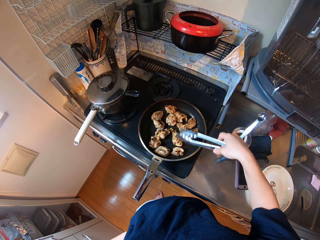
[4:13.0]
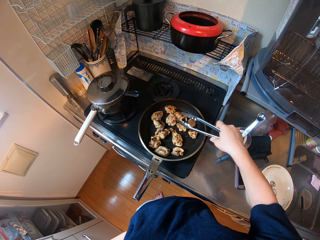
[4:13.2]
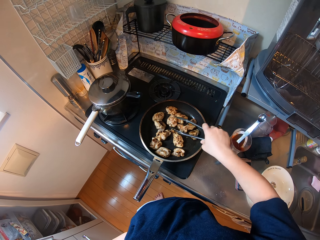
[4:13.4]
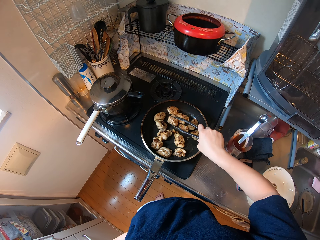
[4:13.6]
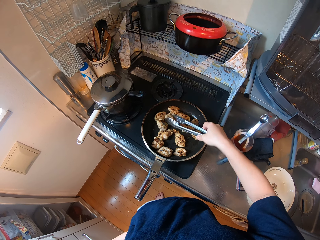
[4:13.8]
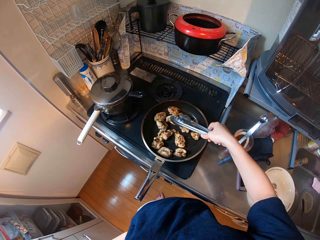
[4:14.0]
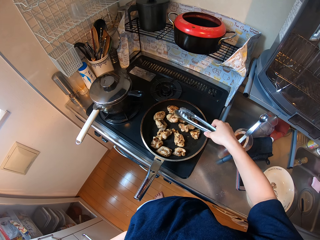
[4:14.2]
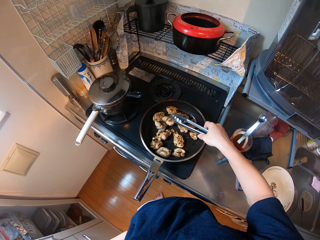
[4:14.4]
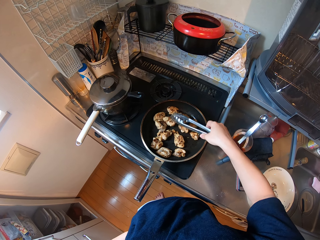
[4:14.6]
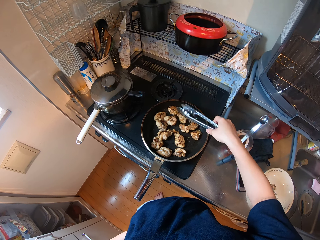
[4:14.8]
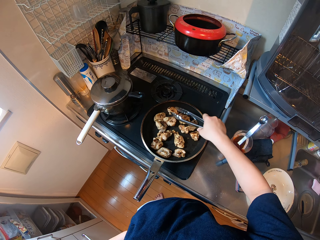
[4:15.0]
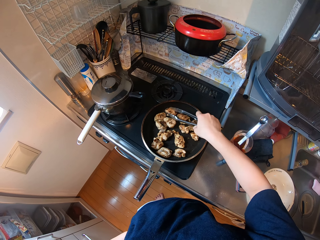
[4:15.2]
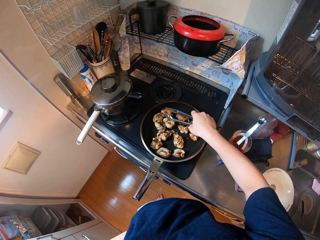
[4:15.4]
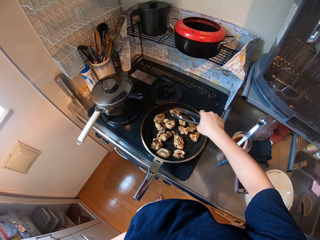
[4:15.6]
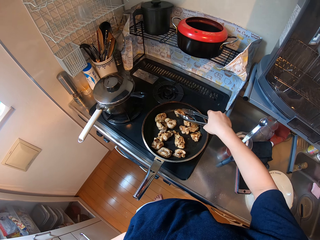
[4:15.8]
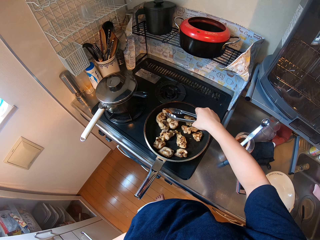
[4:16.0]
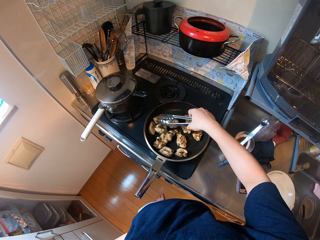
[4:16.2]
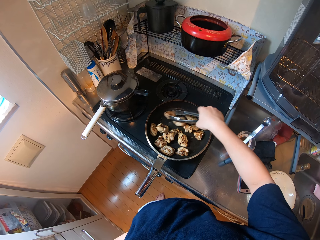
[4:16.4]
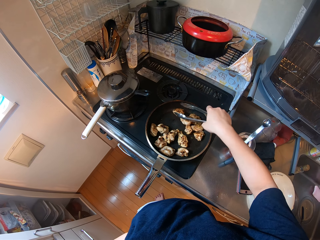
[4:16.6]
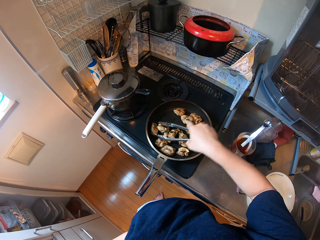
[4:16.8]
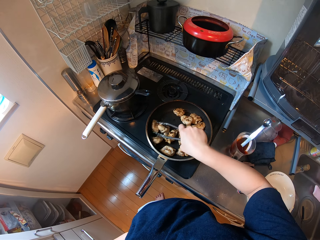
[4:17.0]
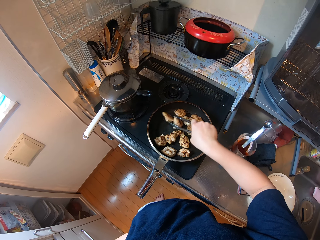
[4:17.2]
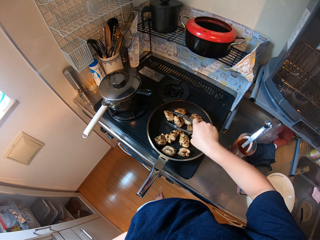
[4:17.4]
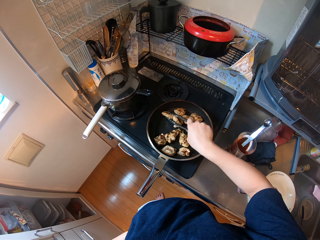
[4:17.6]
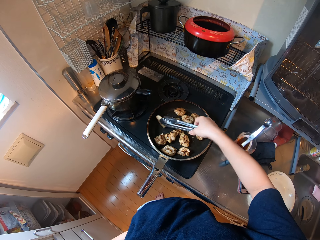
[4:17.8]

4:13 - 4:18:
The camera wearer turns the chicken.

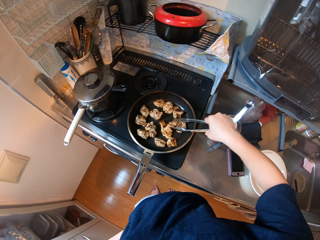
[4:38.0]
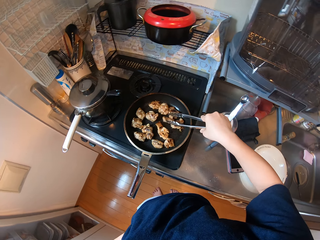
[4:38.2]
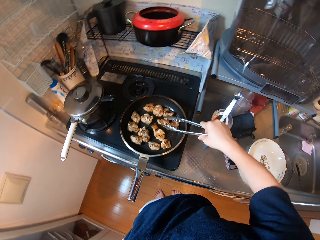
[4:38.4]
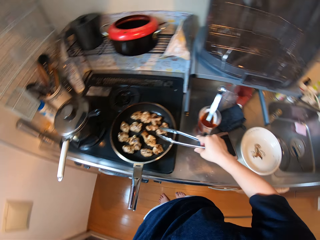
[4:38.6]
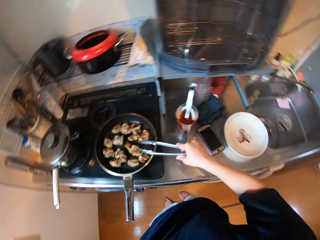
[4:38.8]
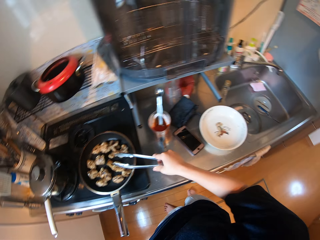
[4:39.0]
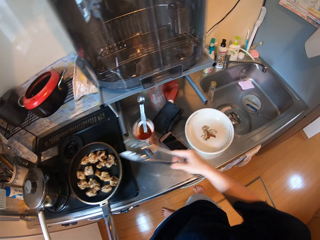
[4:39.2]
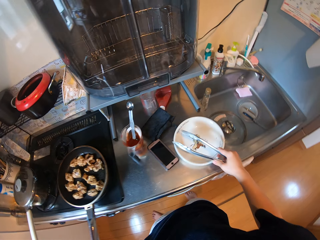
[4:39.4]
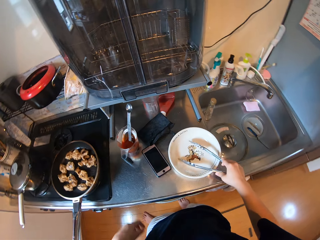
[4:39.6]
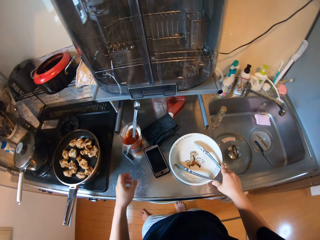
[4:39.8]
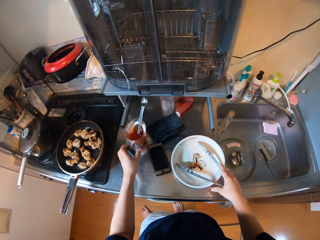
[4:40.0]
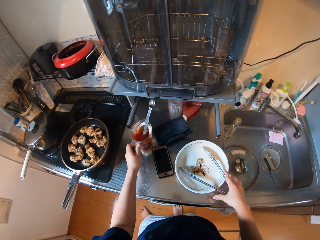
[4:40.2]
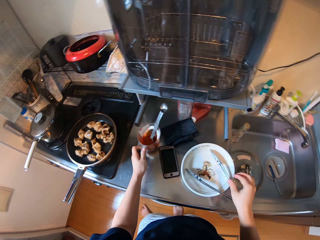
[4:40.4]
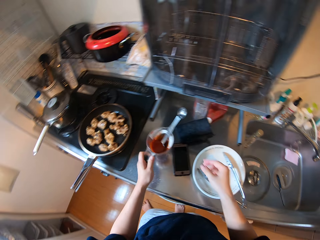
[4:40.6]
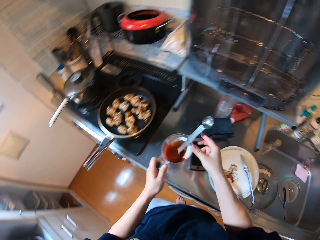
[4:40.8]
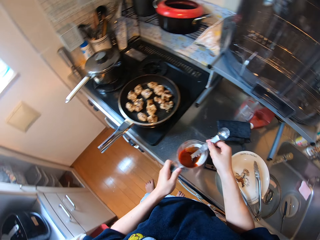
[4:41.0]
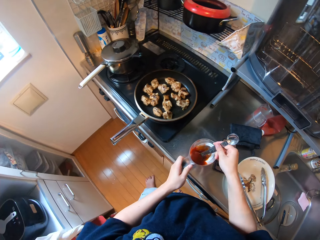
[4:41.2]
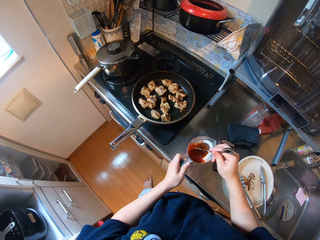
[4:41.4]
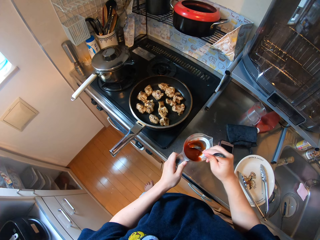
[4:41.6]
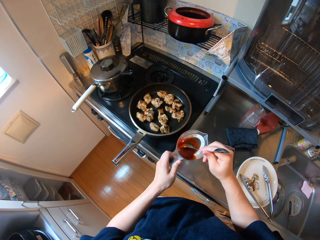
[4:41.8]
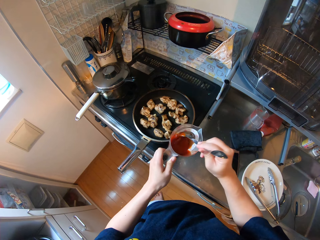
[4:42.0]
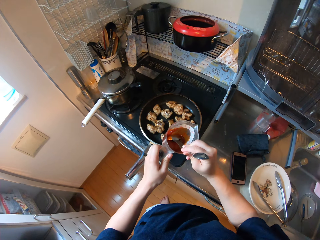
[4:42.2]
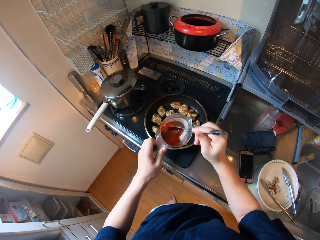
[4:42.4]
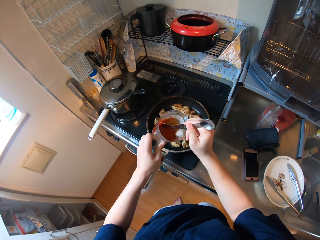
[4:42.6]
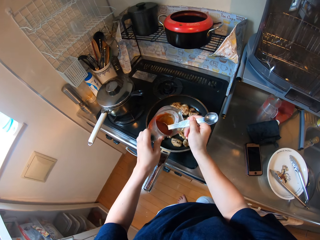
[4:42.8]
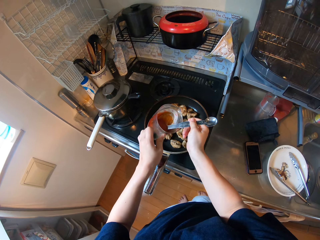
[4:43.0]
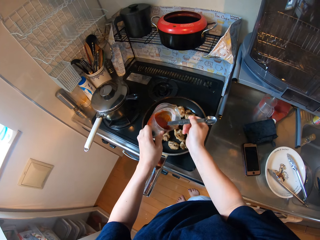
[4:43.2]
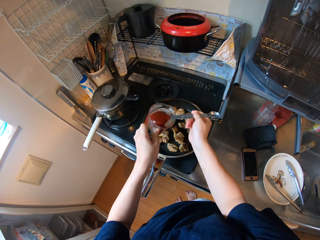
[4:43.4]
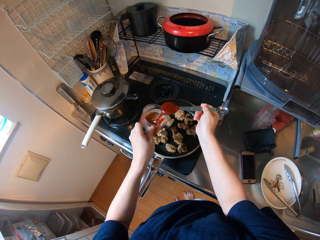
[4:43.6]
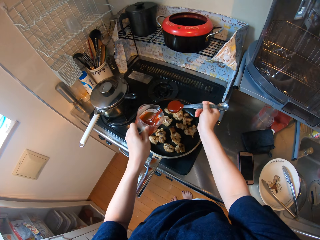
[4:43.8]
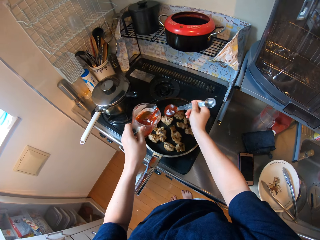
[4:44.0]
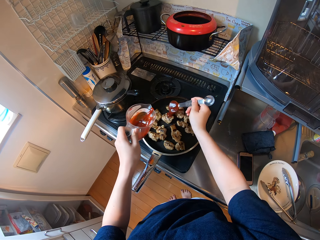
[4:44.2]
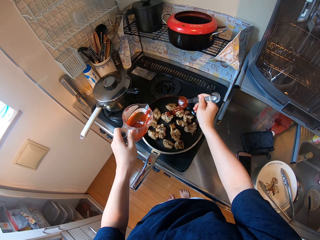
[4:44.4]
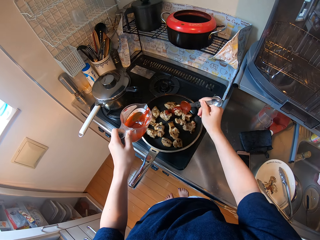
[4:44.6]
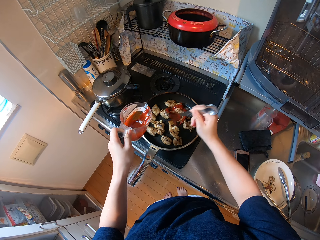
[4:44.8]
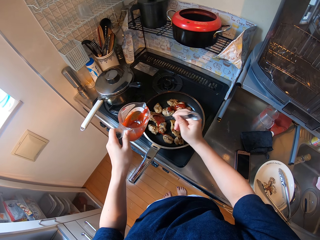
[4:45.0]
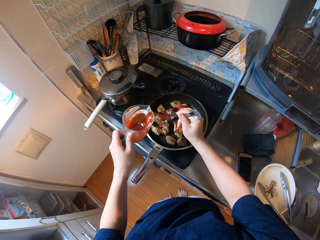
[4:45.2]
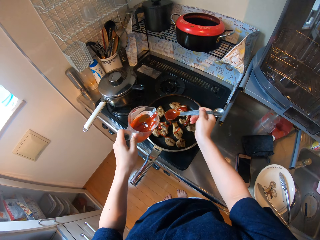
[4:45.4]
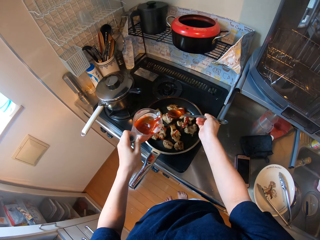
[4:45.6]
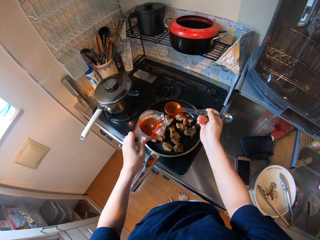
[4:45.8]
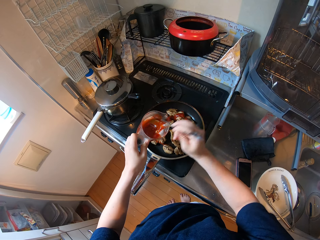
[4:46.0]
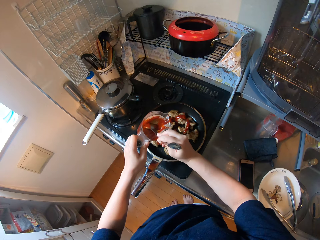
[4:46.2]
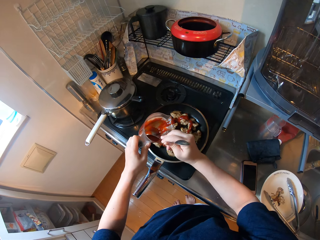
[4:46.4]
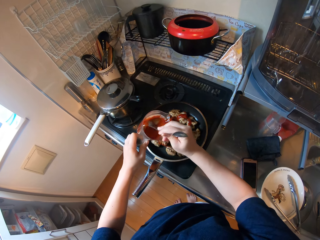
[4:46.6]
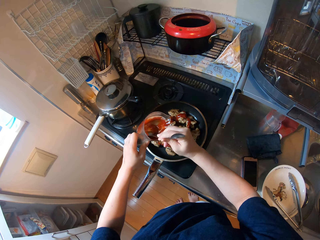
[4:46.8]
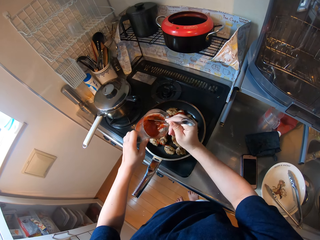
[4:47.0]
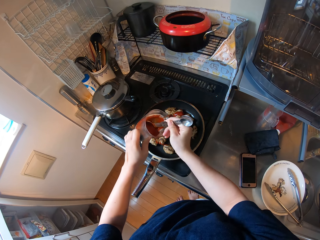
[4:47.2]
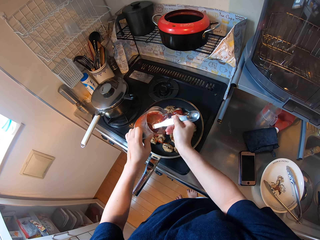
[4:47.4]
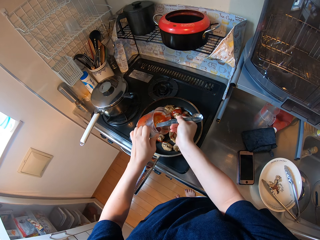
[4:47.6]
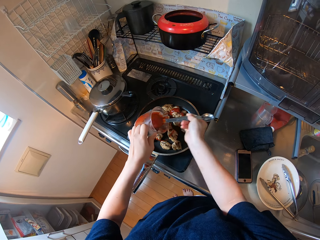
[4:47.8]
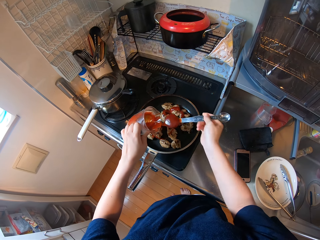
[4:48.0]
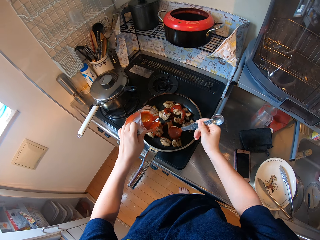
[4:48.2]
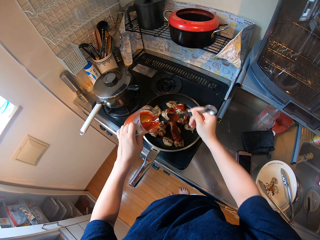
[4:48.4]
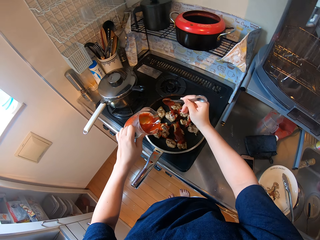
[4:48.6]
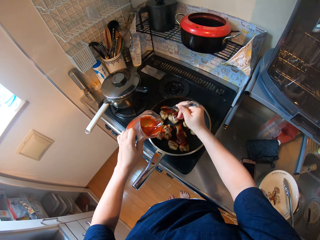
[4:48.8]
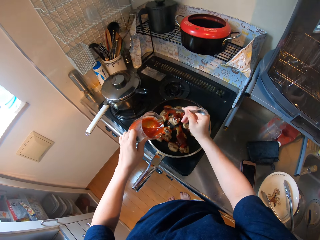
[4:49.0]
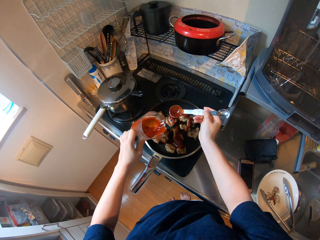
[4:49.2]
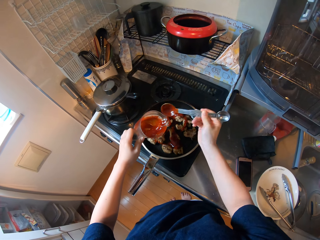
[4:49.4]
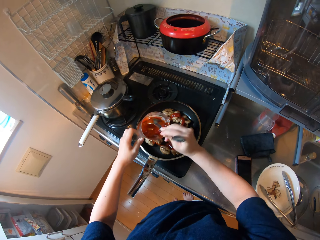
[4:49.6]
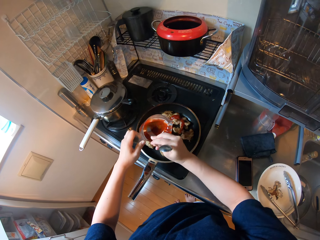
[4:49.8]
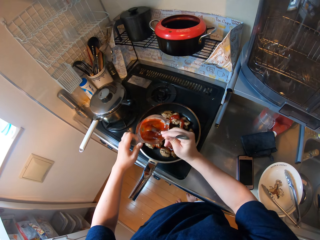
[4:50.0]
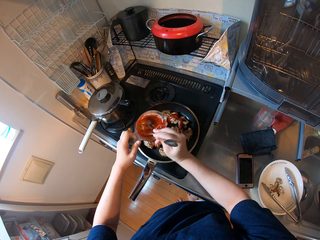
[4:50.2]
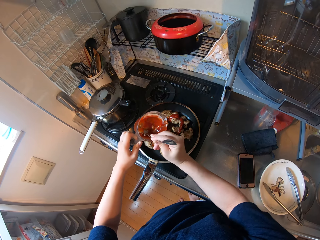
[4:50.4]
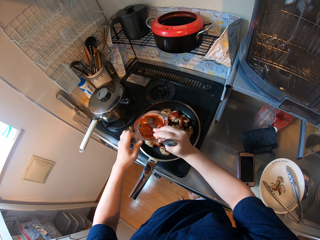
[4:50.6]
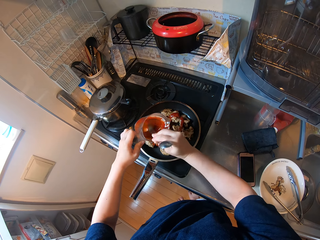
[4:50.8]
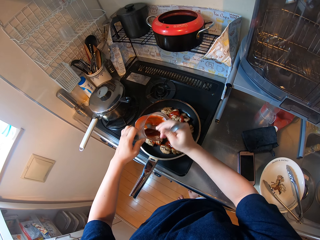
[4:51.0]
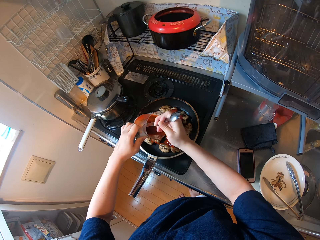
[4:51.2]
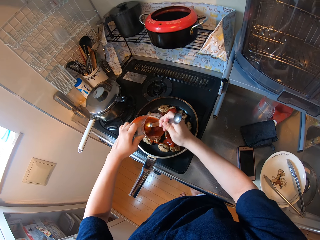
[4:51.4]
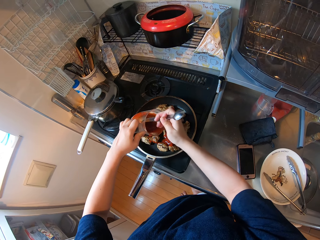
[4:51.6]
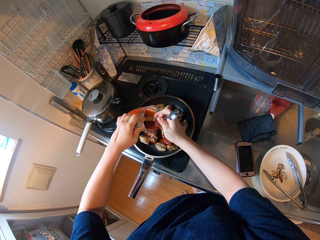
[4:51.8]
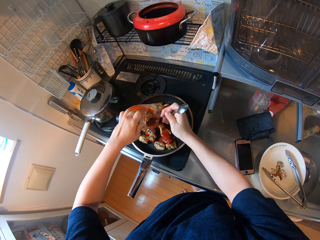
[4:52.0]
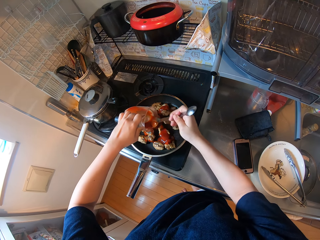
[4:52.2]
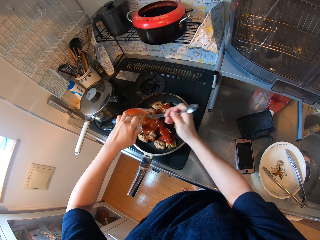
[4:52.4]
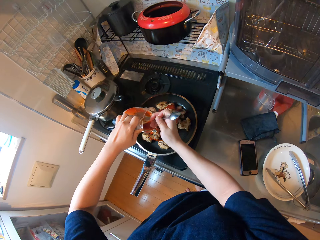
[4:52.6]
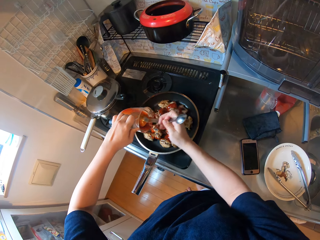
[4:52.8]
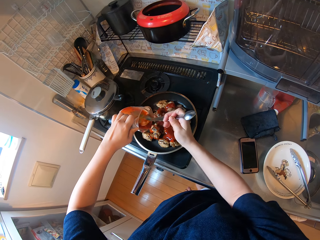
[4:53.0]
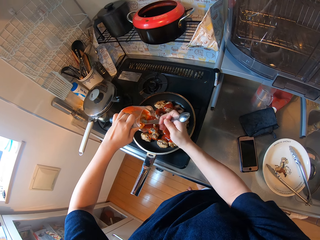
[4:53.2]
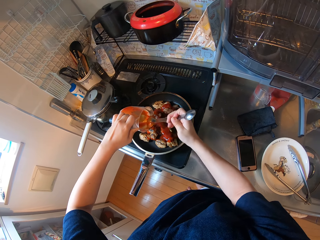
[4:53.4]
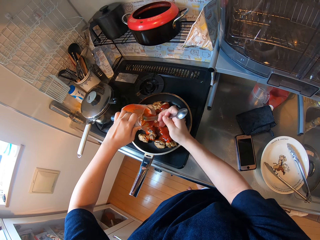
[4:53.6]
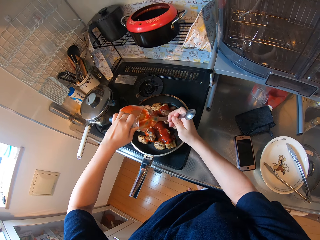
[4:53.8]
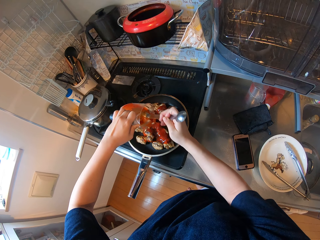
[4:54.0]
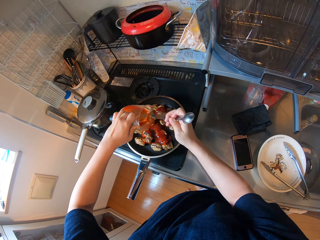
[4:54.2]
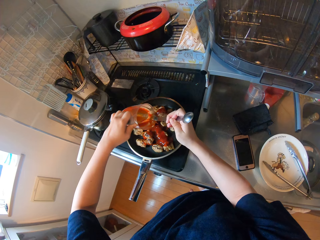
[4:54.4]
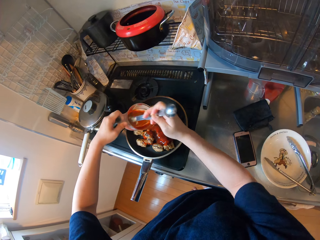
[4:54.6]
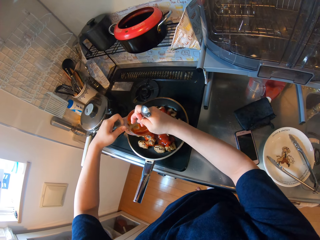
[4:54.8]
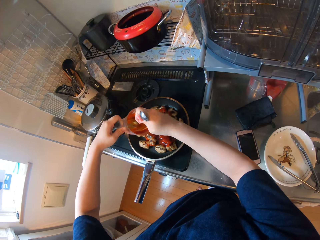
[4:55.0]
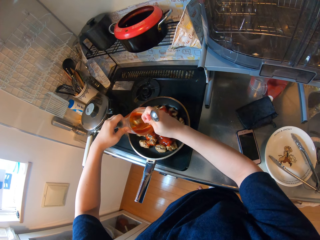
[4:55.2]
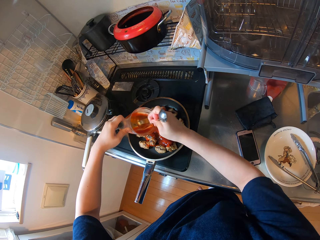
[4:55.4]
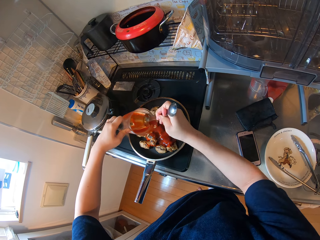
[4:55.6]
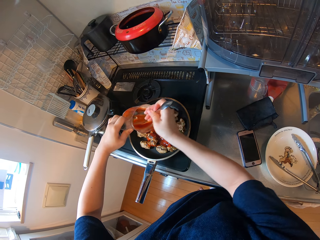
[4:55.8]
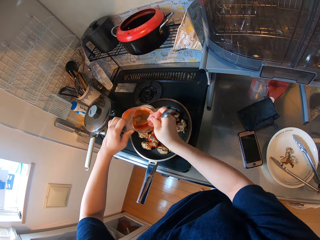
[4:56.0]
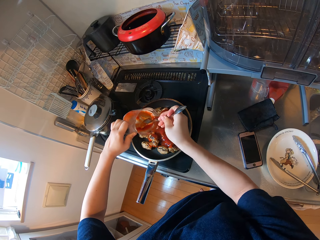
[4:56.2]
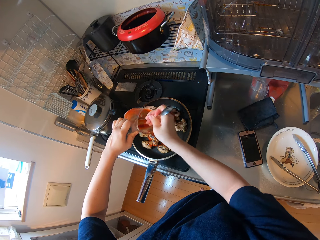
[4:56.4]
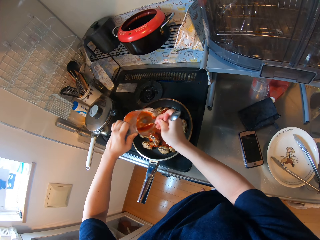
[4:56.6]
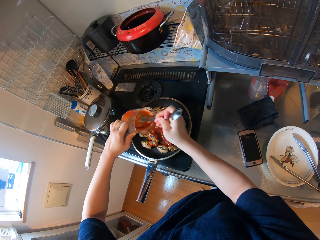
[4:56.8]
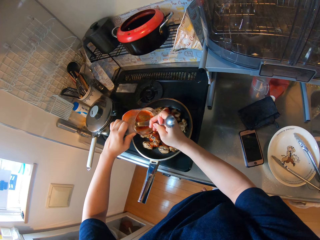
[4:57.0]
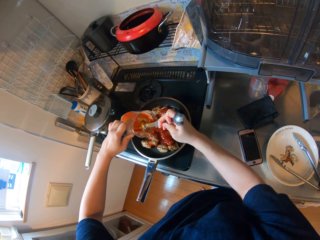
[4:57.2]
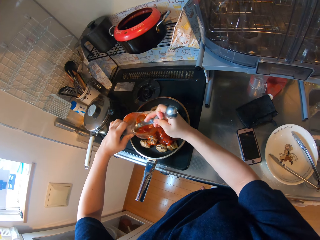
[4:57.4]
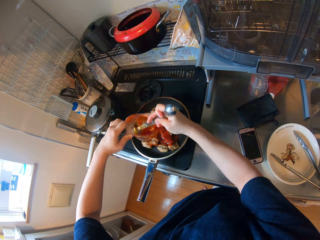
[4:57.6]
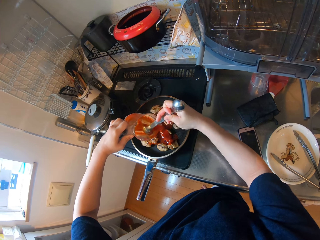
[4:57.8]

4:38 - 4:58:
The camera wearer drops the tongs on the plate. They carry a tomato mix. They stir the tomato mix. They put the tomato mix on the chicken. They collect it. They pour the remaining blended tomato.
